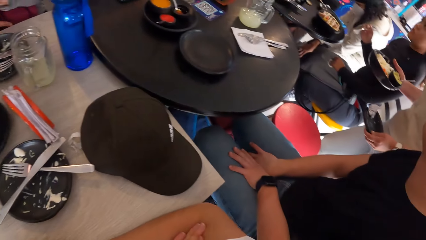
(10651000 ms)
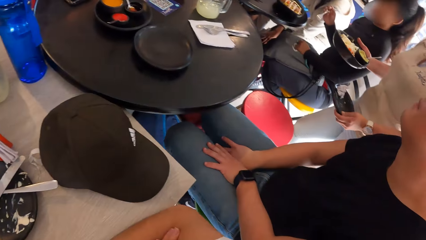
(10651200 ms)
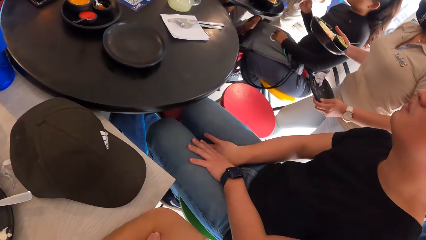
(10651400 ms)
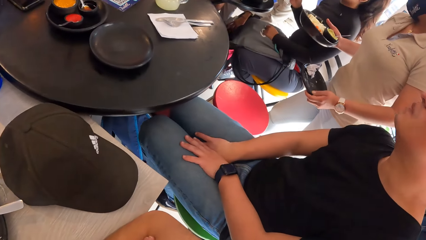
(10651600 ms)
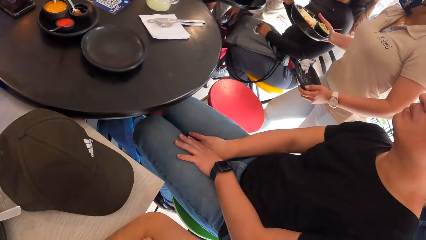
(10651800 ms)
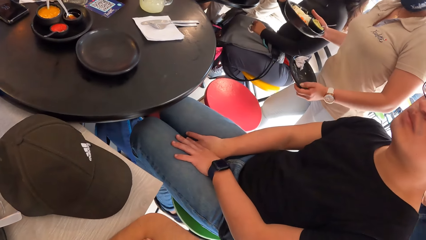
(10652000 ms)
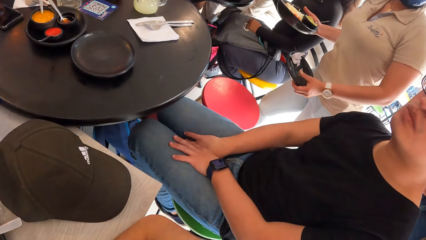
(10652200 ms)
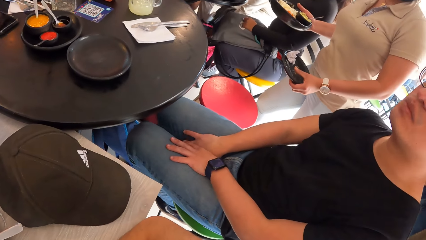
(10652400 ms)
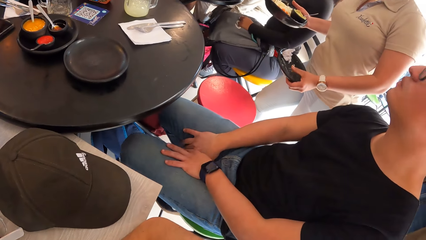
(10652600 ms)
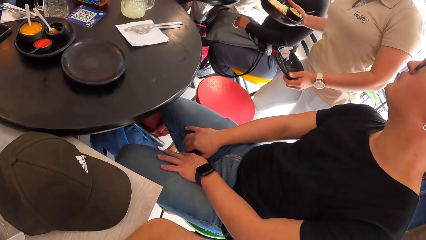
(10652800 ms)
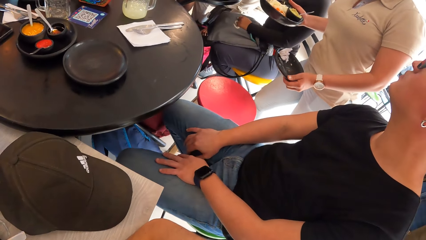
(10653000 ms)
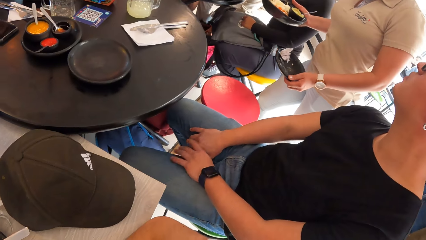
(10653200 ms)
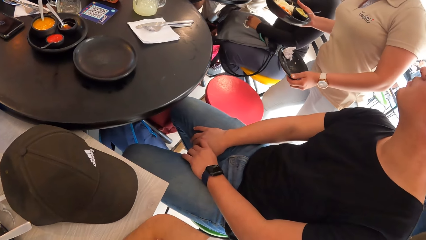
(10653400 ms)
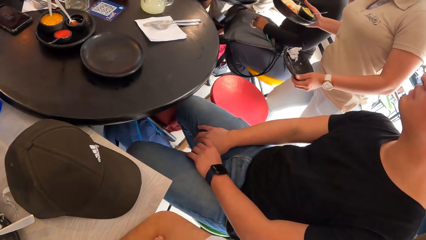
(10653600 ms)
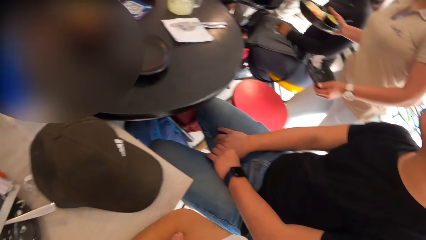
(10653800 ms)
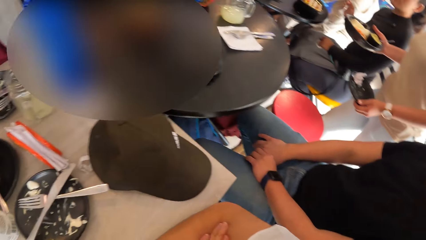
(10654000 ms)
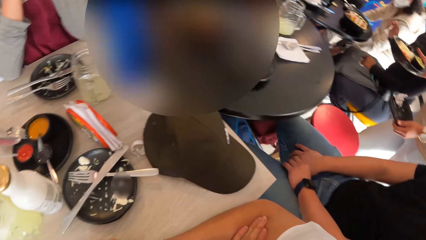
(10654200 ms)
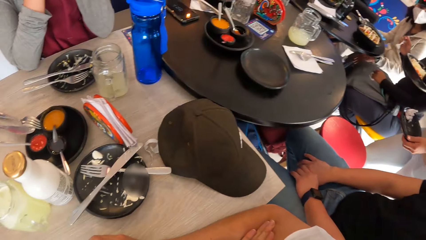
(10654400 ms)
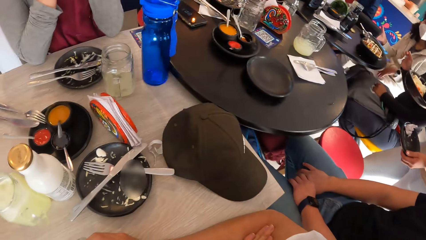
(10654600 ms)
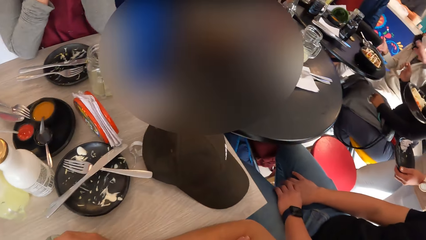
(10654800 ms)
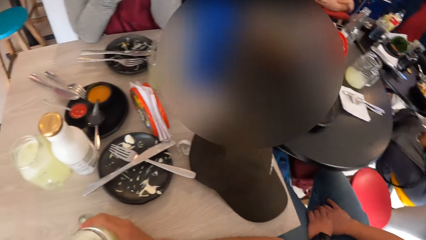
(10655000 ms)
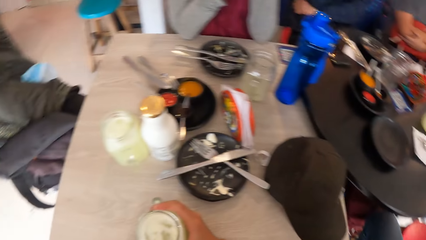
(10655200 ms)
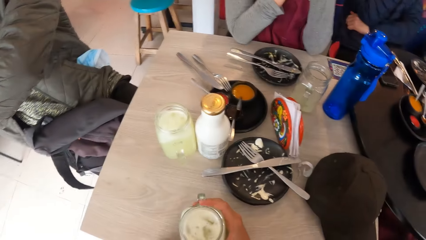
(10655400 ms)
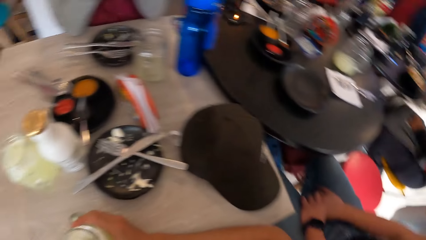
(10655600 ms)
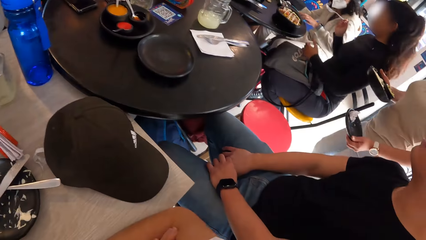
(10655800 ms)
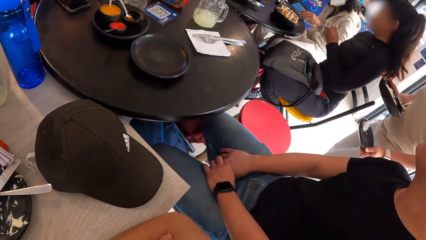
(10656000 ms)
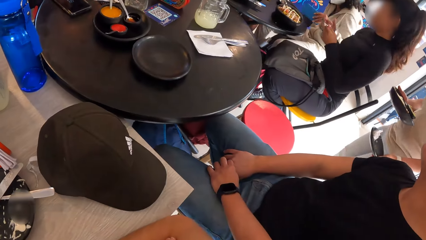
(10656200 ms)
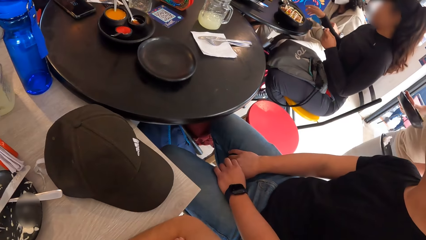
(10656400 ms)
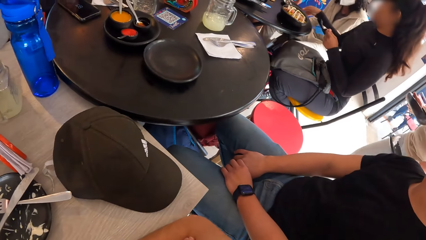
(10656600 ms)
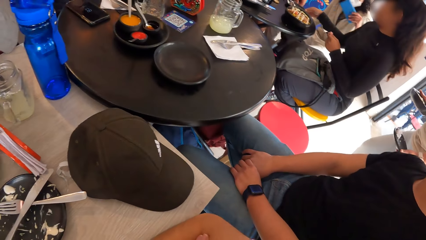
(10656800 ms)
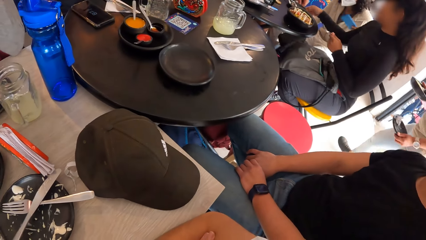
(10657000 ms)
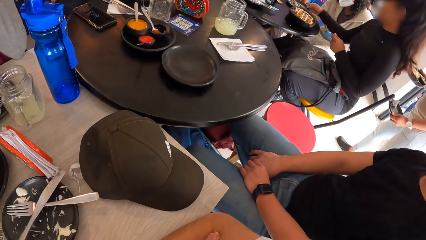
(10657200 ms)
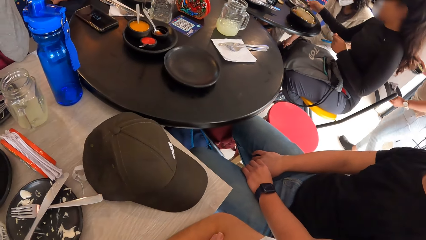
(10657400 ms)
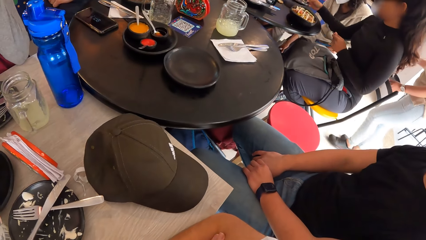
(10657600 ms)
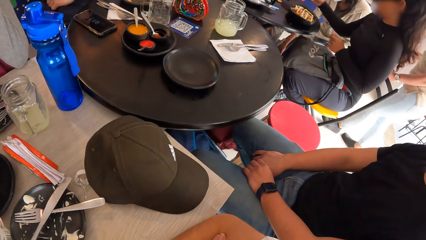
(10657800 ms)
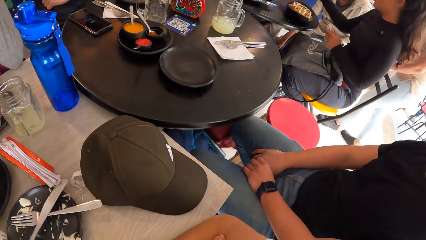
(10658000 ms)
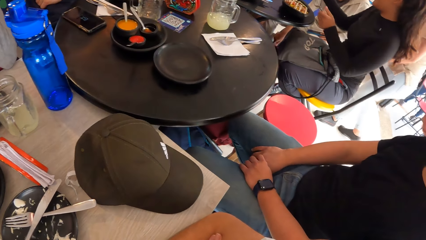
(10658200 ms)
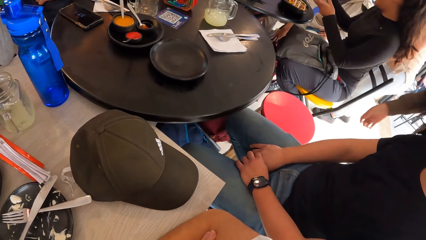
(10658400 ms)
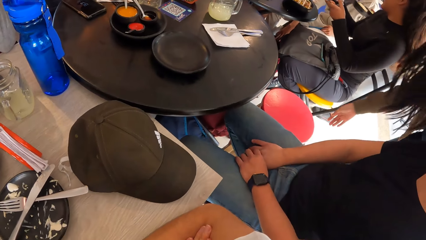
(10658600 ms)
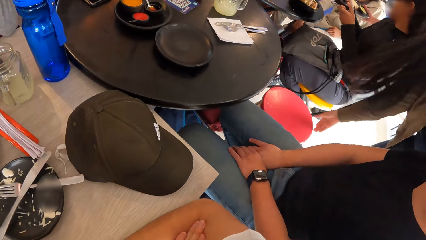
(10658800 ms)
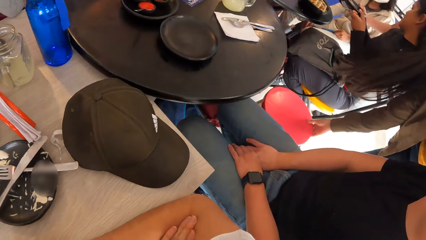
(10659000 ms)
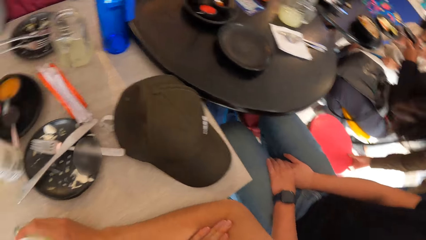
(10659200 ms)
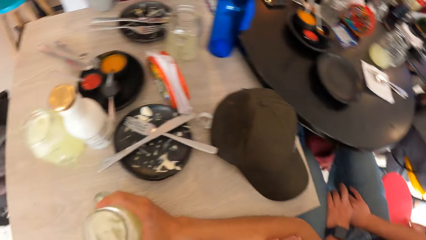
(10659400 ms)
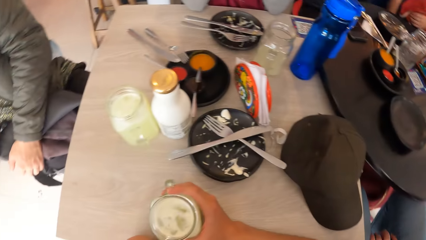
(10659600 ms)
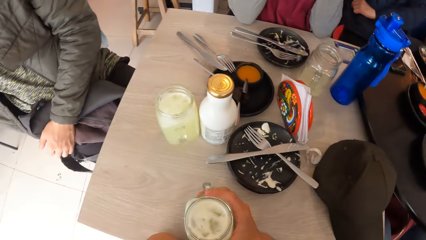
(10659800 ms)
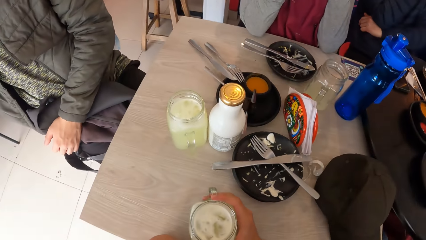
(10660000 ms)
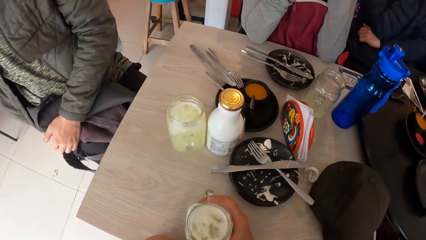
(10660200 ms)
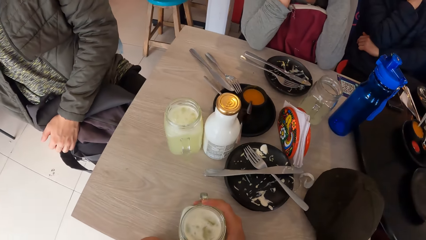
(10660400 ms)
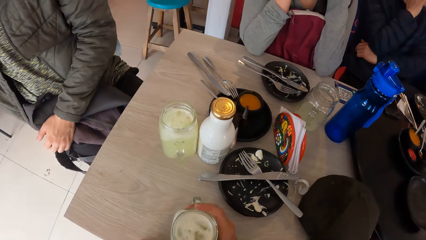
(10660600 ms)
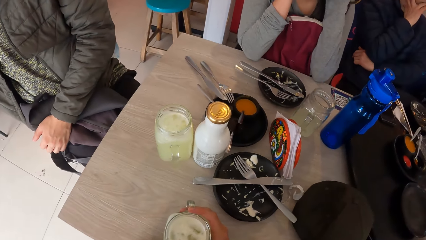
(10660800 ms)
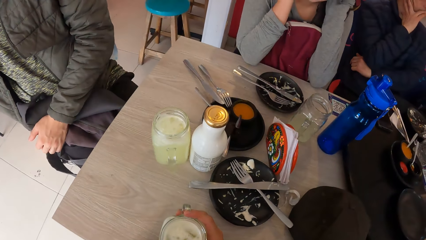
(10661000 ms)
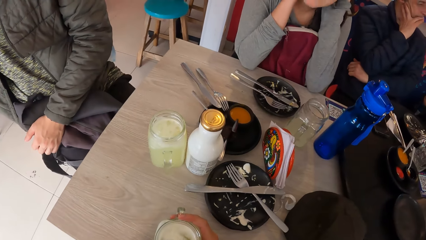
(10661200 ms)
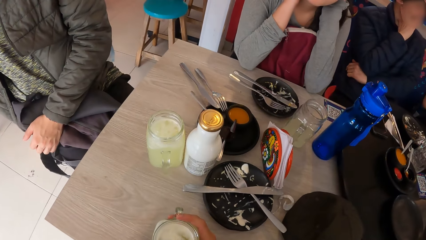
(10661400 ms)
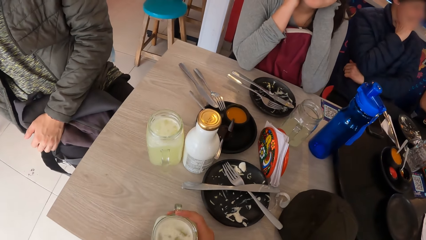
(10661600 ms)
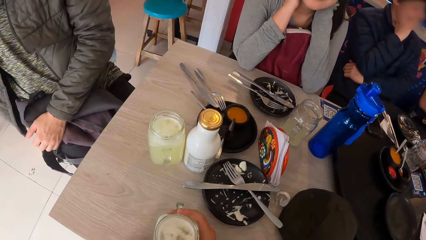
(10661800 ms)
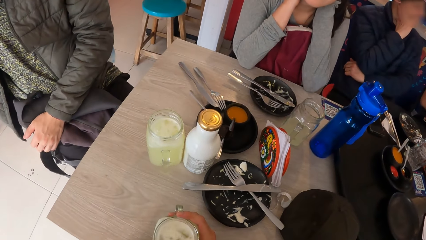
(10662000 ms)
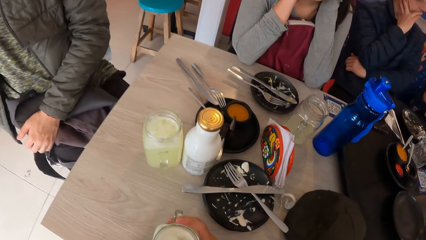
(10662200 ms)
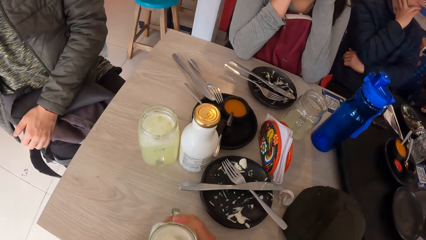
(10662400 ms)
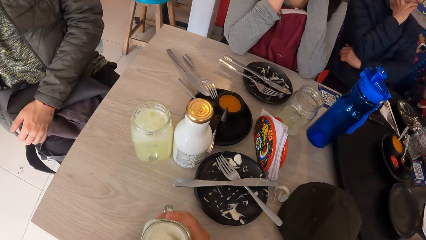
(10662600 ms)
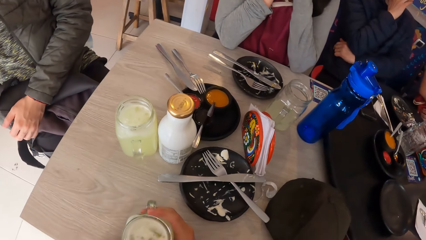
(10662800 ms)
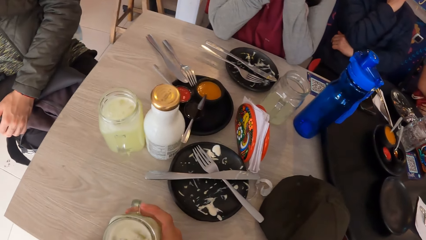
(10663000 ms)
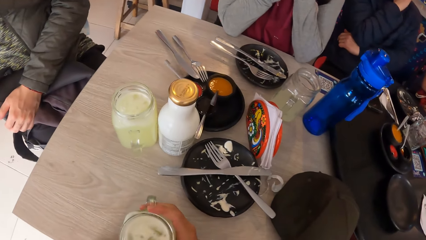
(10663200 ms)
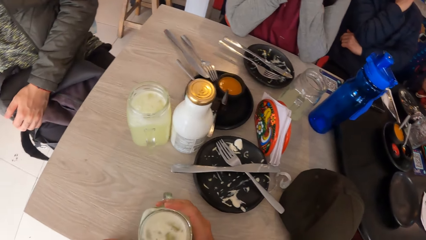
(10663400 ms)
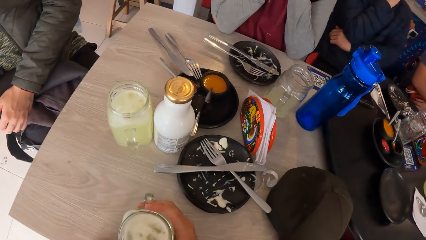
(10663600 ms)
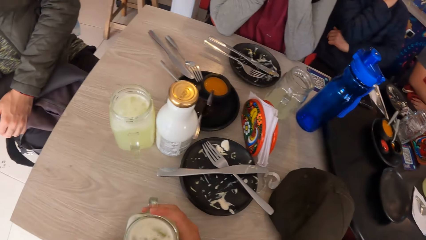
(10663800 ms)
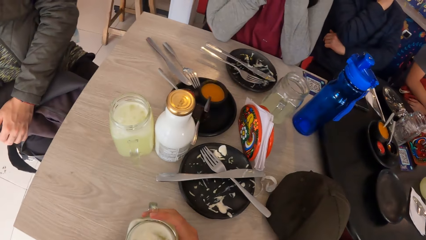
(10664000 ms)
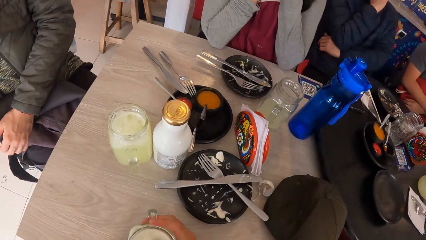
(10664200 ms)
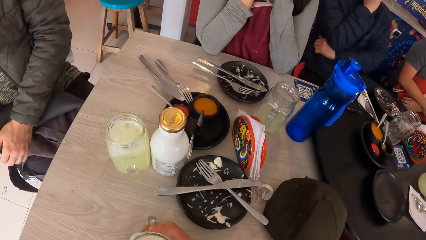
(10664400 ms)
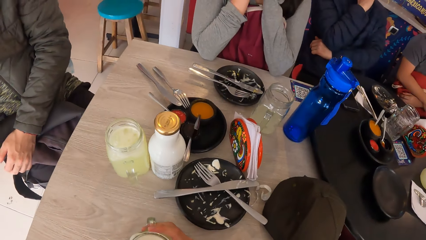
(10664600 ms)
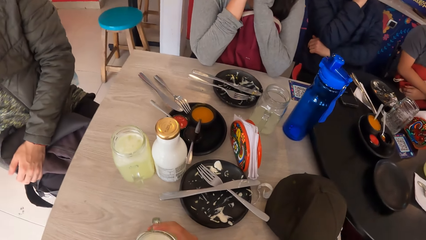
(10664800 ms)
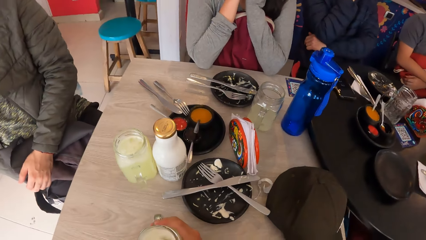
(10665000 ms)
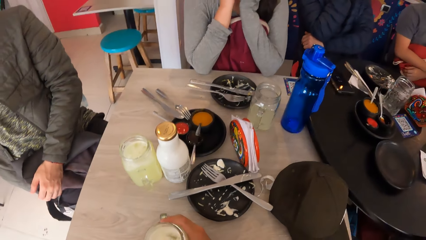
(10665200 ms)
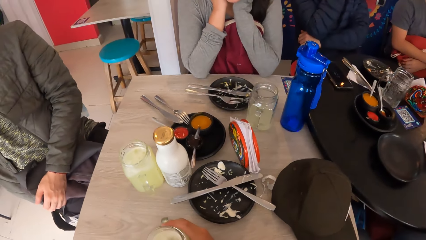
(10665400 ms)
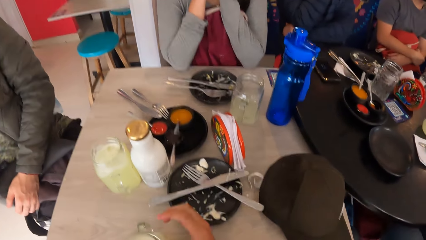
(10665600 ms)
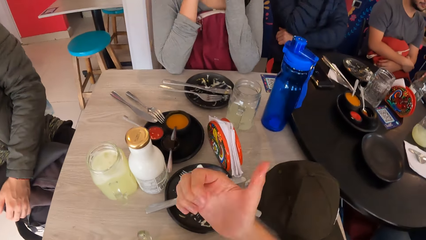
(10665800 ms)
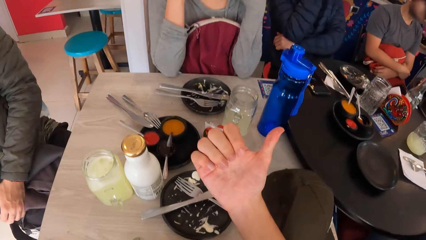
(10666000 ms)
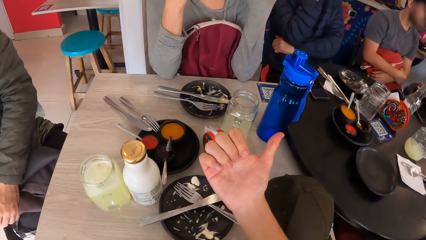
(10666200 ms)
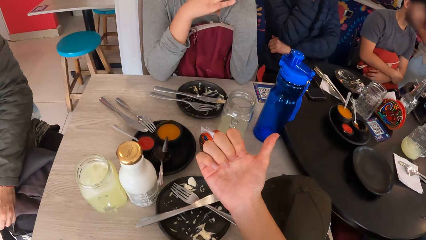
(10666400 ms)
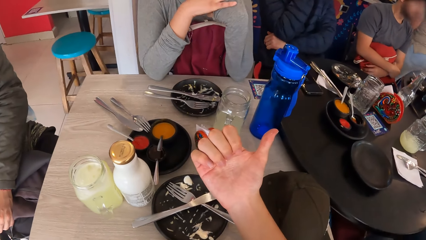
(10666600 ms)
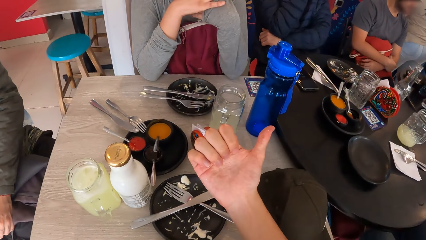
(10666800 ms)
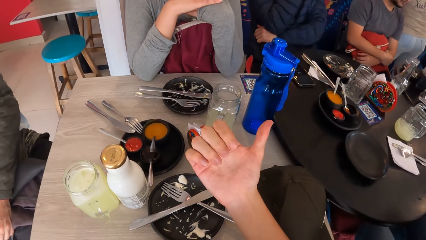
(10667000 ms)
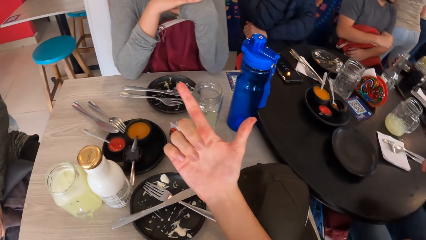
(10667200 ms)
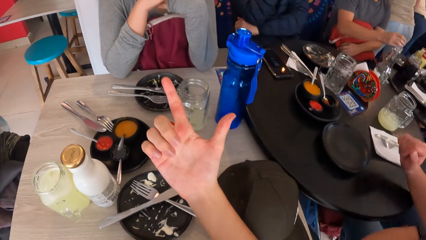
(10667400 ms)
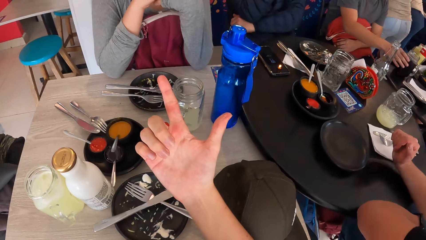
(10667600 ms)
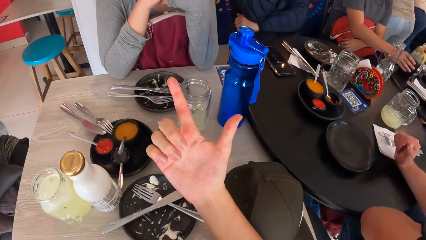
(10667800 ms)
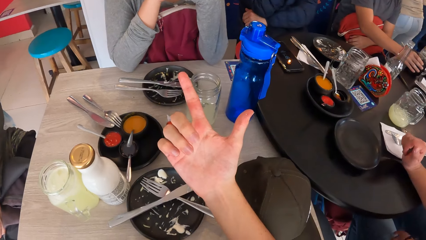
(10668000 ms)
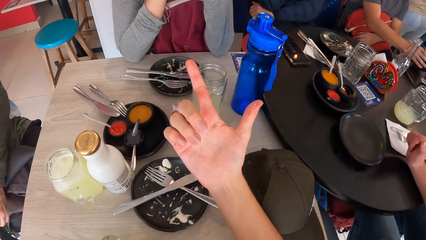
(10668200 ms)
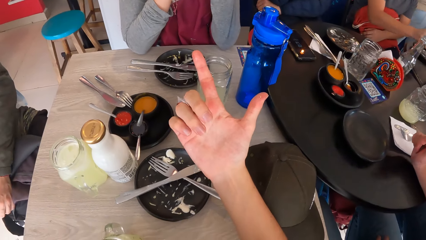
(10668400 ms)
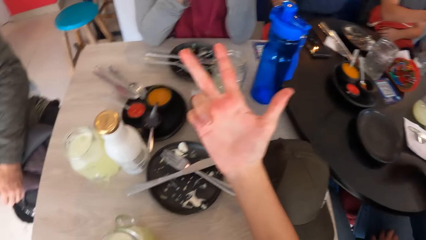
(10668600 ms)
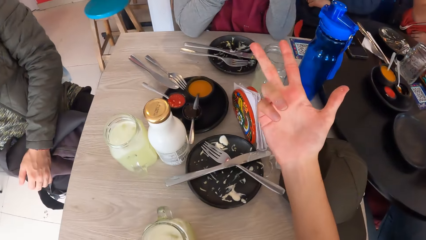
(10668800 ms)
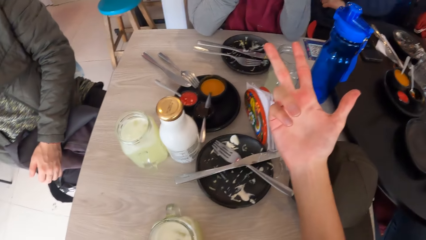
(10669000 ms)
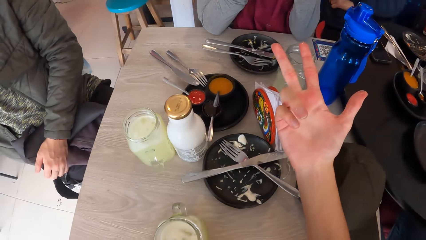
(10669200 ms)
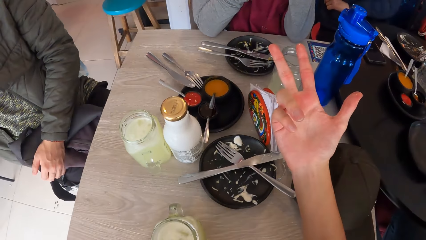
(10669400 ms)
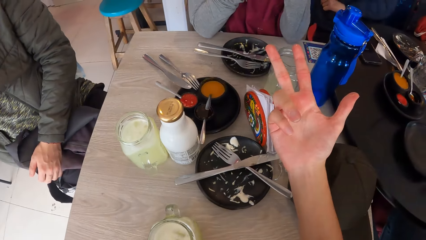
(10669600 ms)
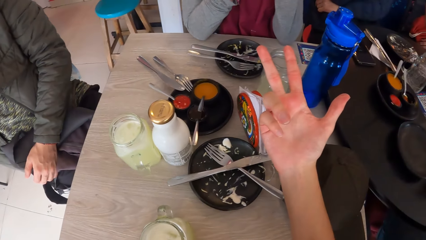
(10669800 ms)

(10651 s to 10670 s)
The camera wearer looks around the hotel. He makes gestures with his right hand. A man picks up a cup from the table with his right hand.
